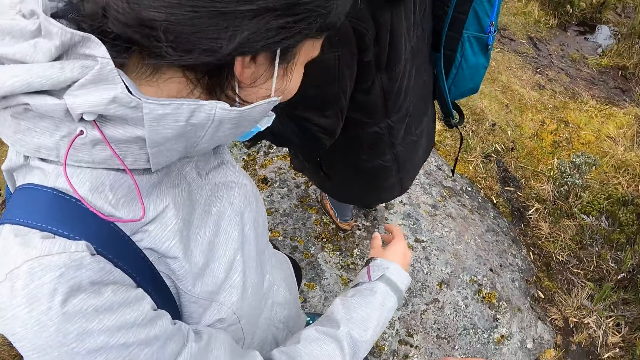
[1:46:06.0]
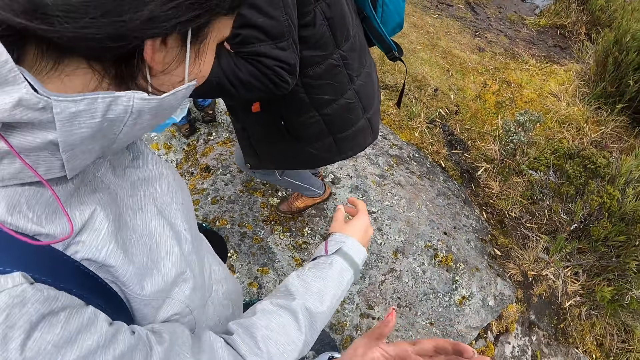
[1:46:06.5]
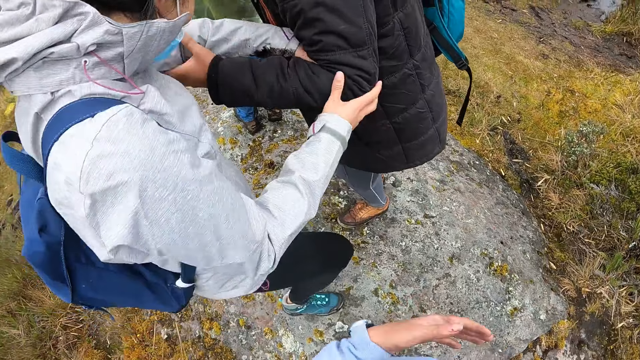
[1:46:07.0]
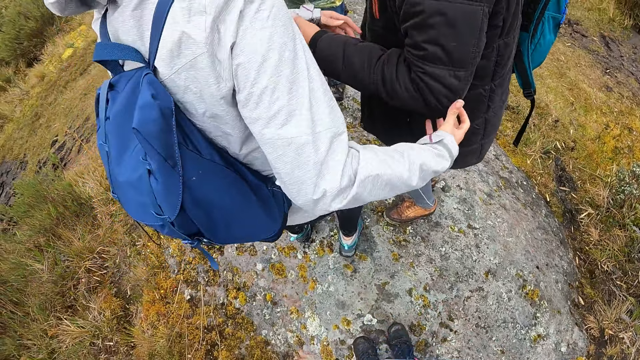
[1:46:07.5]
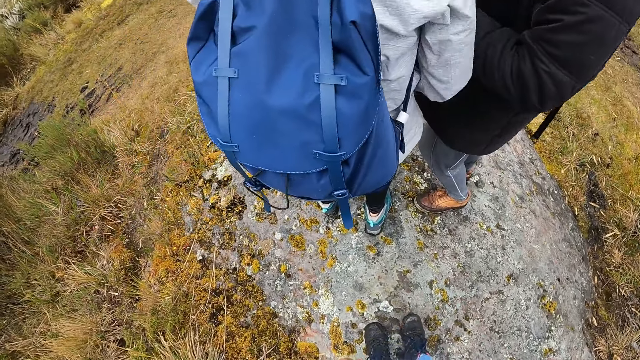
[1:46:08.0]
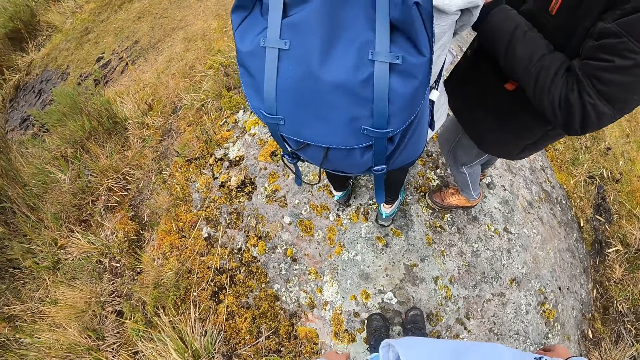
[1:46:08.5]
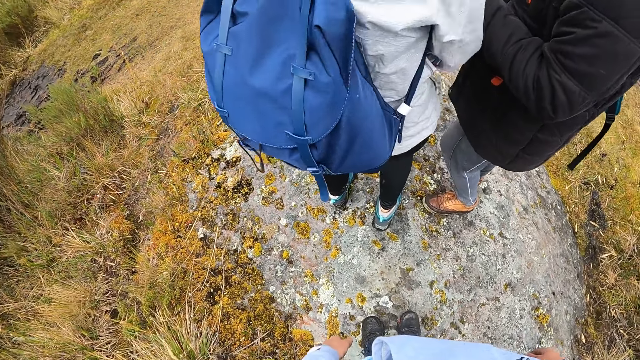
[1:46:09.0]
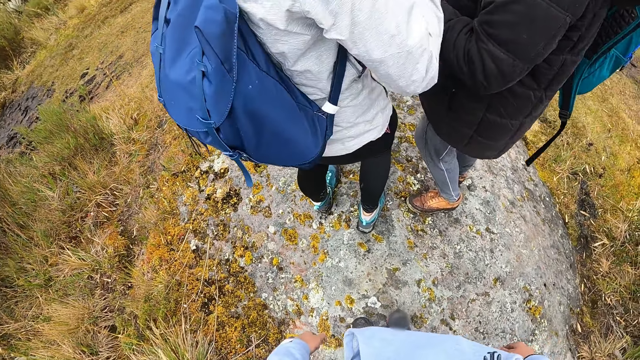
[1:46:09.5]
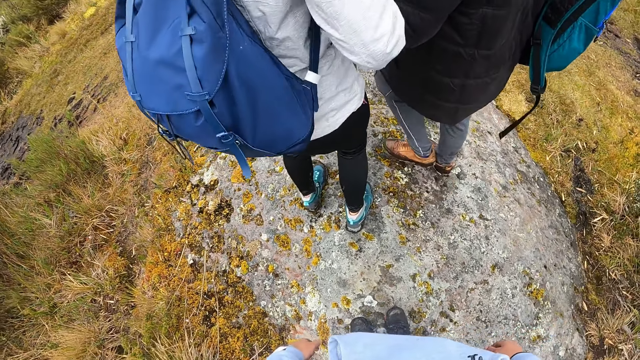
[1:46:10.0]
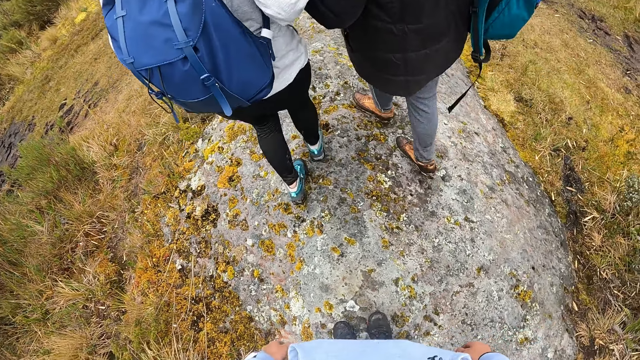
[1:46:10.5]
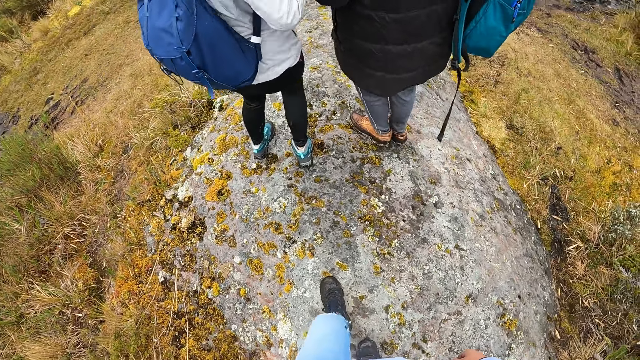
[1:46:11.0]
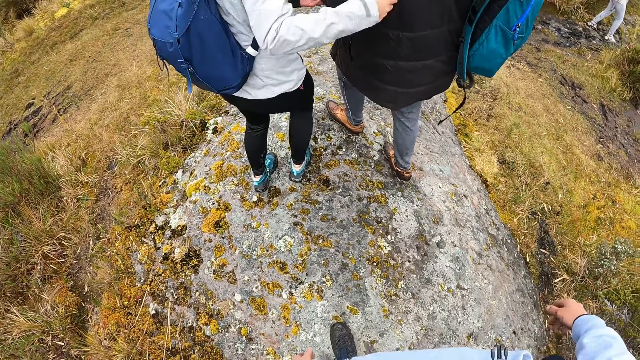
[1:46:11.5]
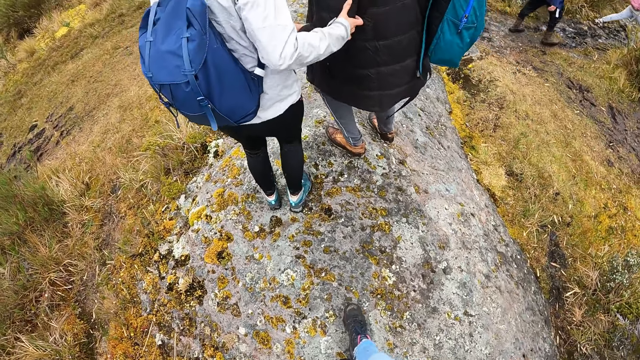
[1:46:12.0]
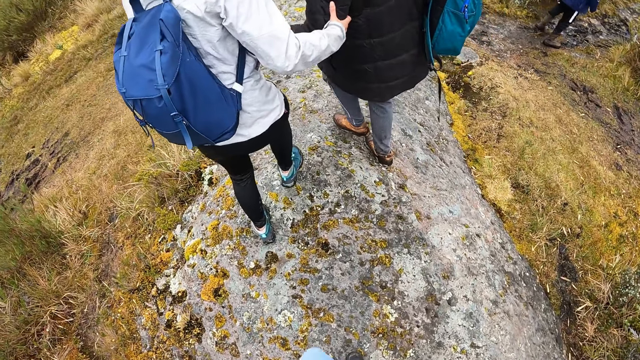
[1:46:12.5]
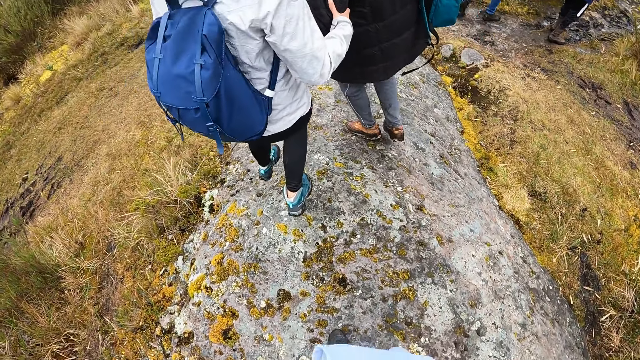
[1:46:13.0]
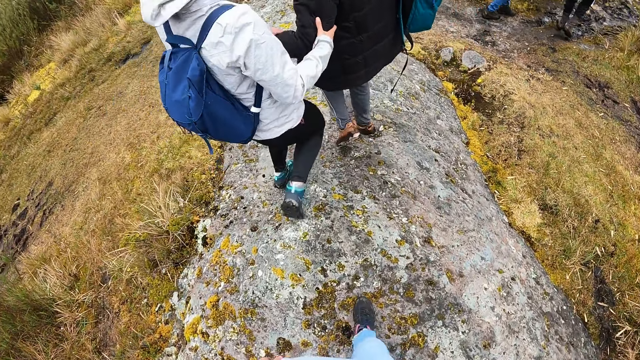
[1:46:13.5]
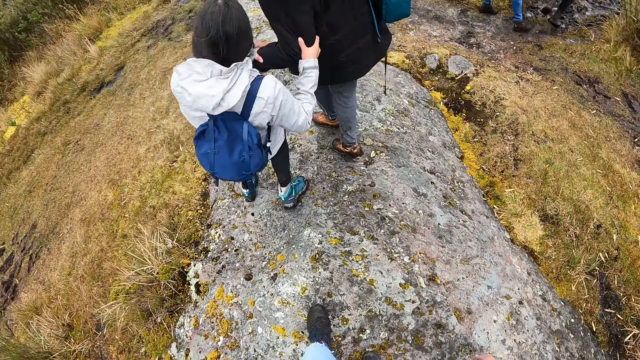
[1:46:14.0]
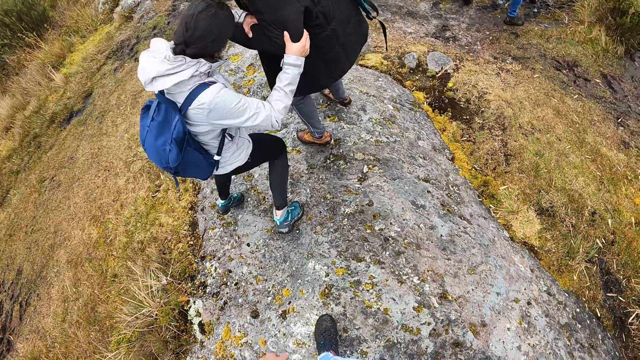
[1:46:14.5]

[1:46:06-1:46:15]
The camera wearer stands. The man and the woman walk down a rock. The camera wearer walks.

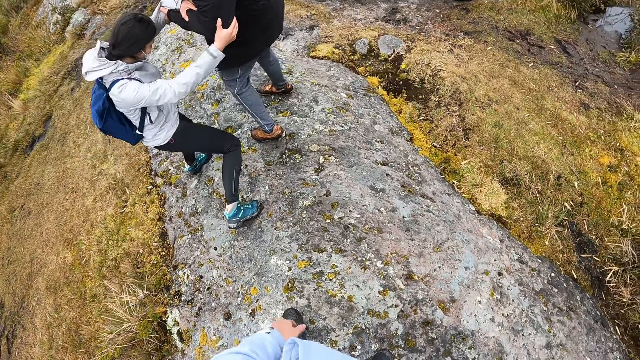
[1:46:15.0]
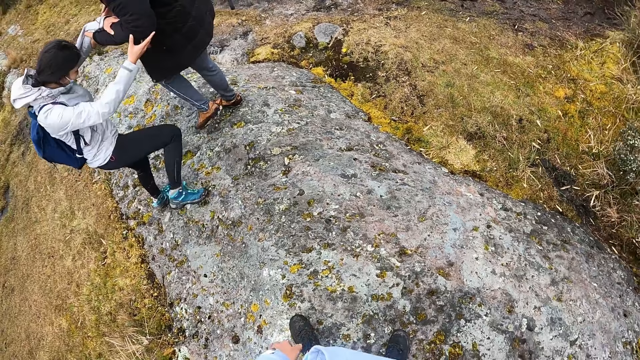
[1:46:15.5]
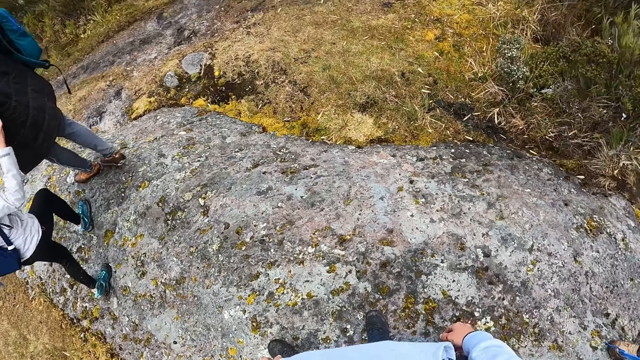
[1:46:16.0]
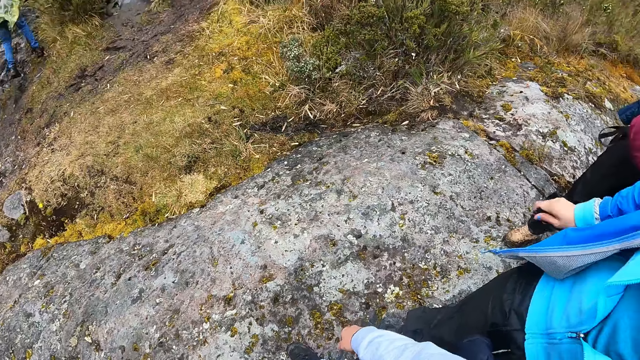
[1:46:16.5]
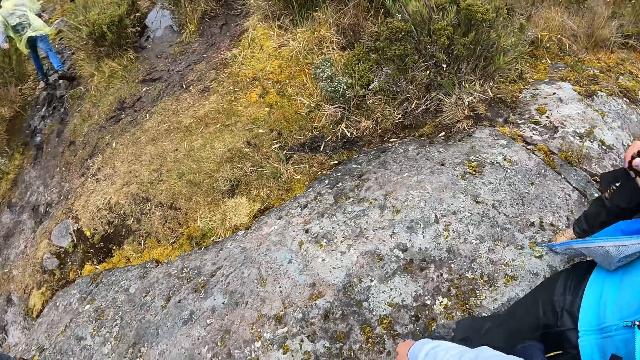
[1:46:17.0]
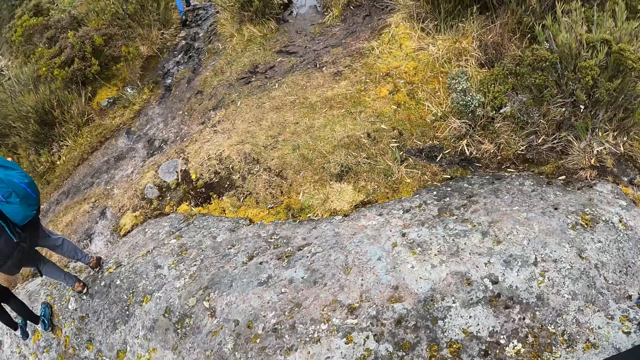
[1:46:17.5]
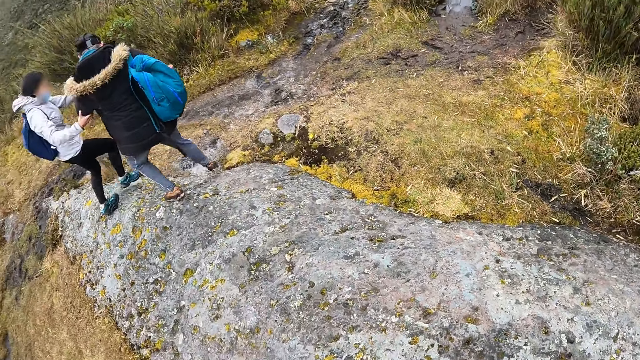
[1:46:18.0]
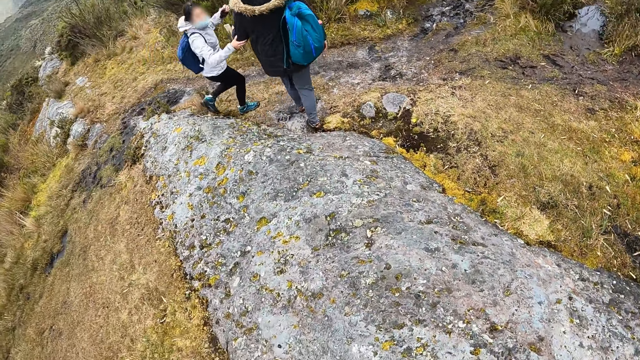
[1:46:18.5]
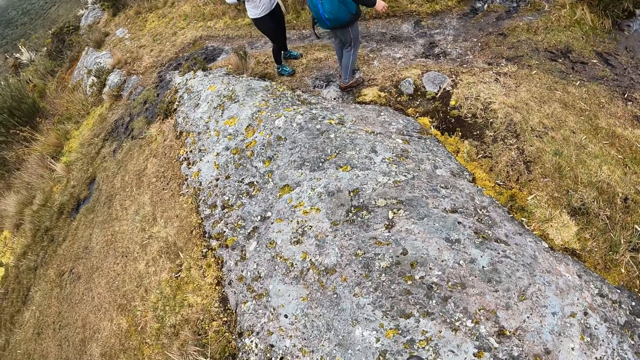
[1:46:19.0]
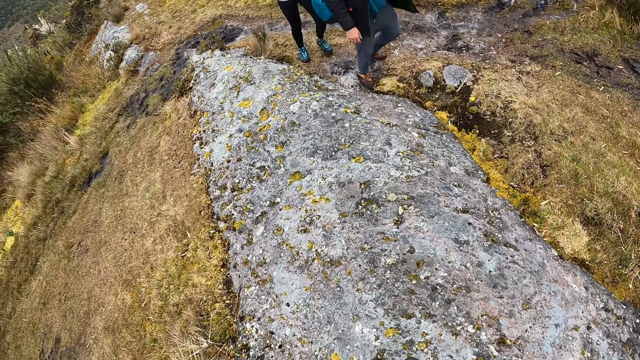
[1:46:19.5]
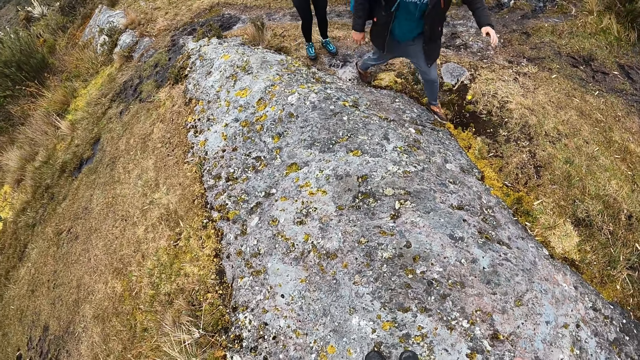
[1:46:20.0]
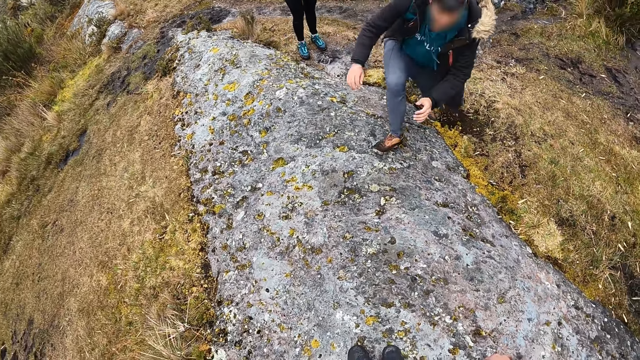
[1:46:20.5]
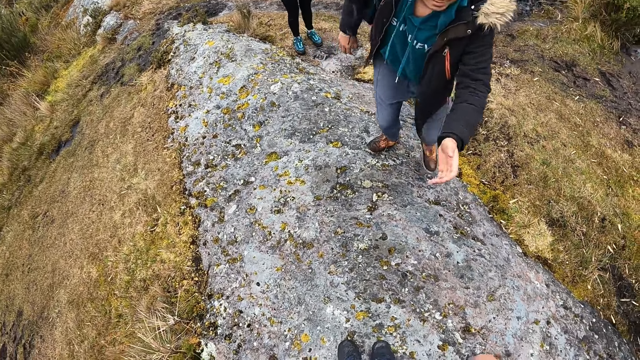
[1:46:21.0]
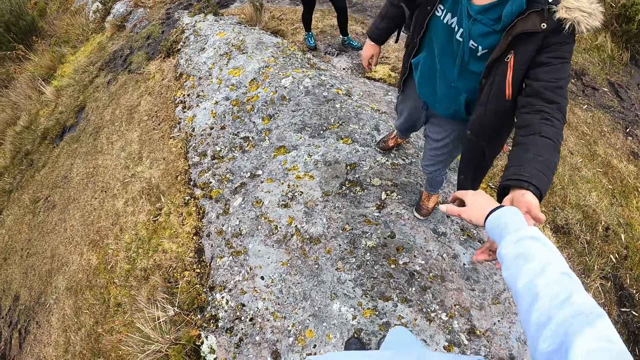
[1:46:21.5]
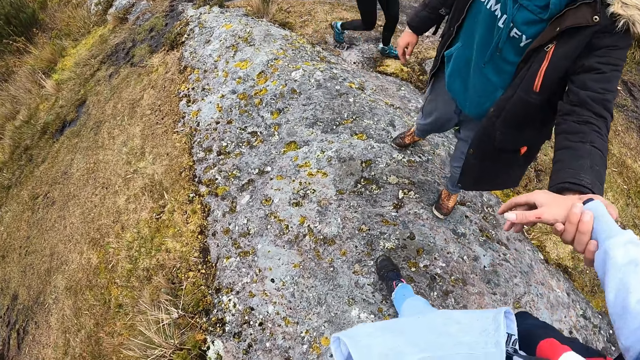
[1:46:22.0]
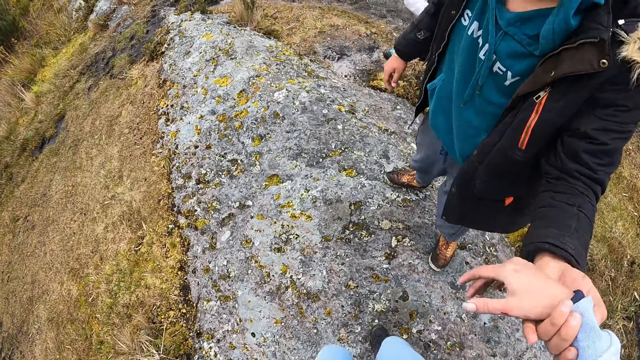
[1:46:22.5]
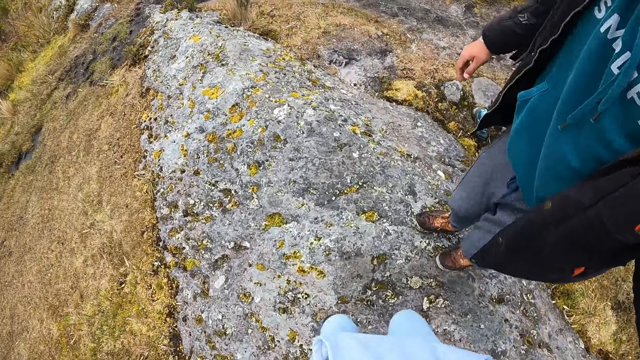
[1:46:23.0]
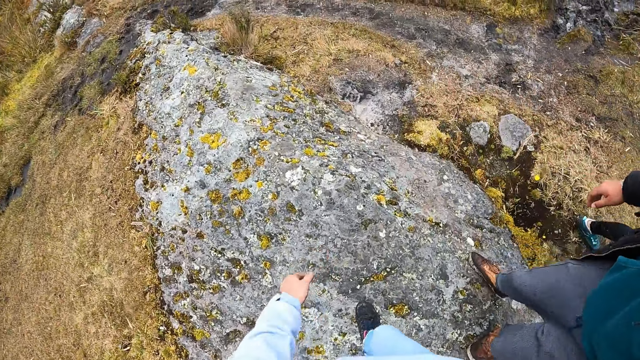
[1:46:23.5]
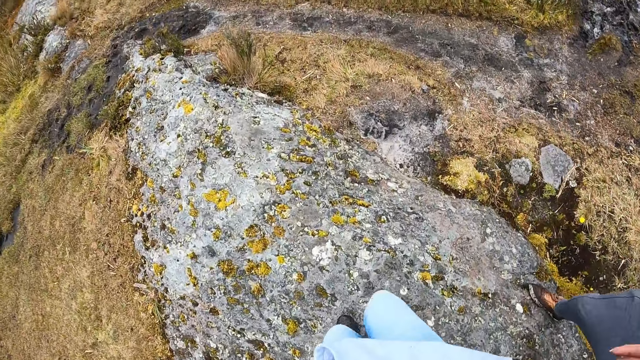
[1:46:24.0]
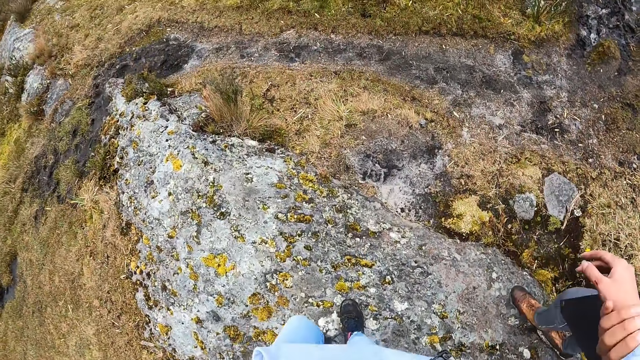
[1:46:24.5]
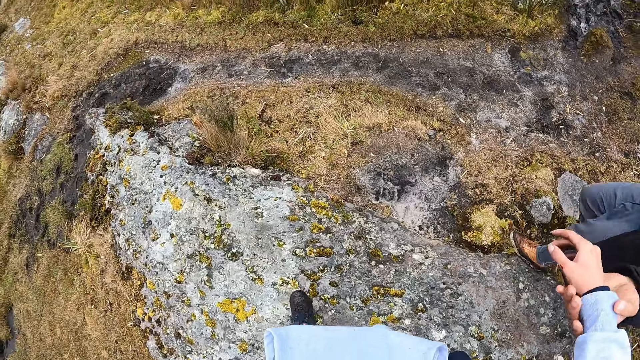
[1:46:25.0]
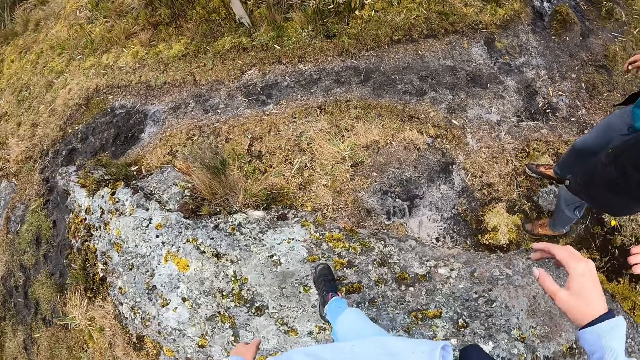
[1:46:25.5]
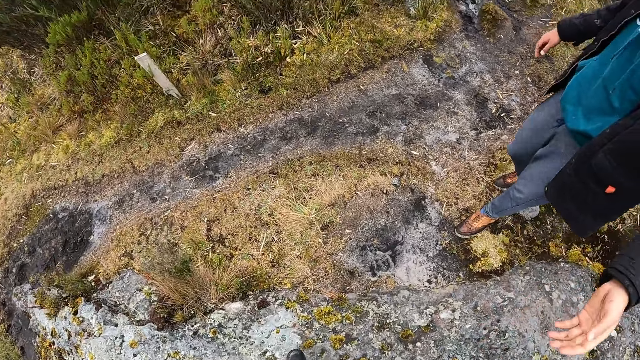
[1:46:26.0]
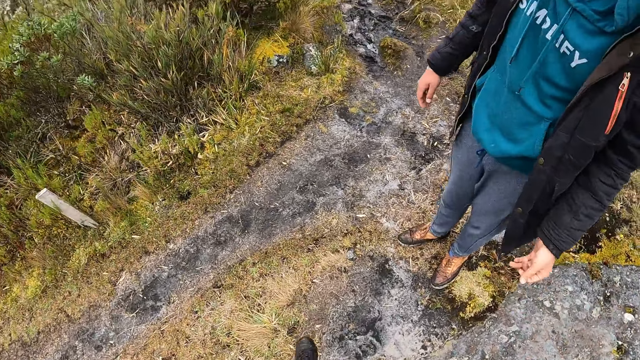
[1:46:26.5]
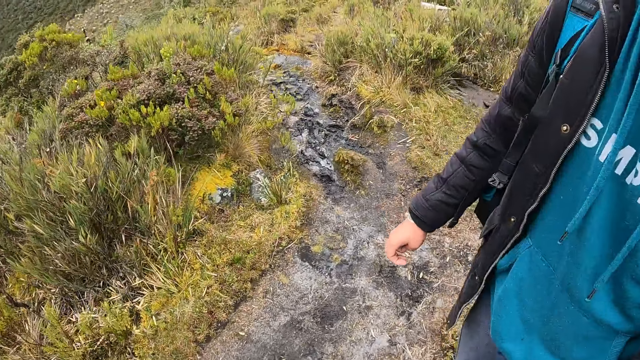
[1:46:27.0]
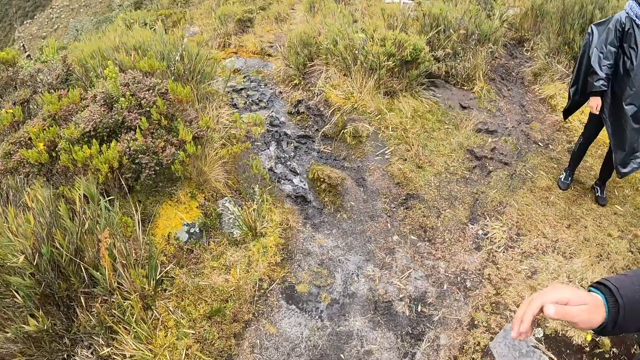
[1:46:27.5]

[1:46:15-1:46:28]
The camera wearer looks around. The man holds the camera wearer with his right hand. The man touches the hand of the camera wearer. The camera wearer and another man walk down the rock.
